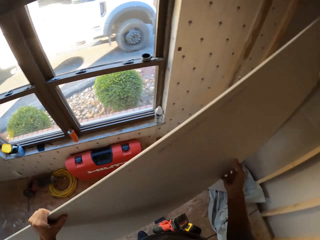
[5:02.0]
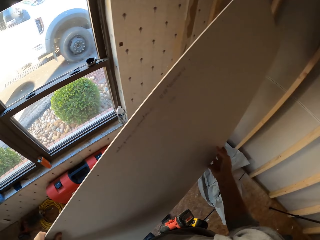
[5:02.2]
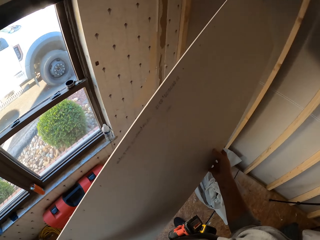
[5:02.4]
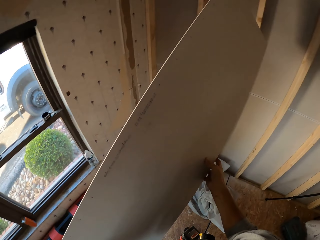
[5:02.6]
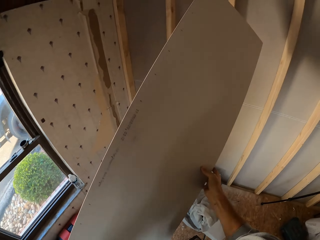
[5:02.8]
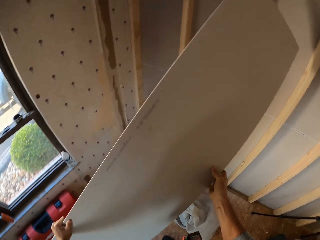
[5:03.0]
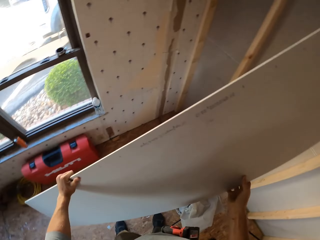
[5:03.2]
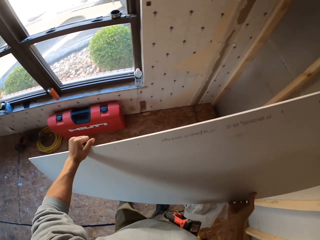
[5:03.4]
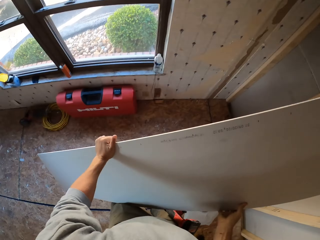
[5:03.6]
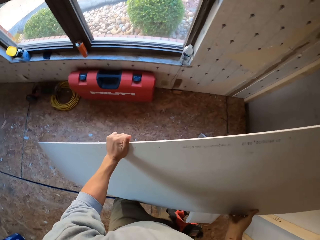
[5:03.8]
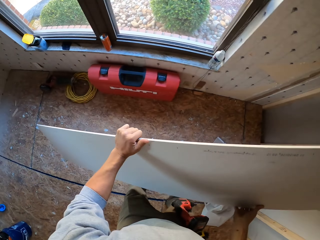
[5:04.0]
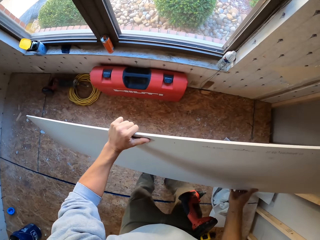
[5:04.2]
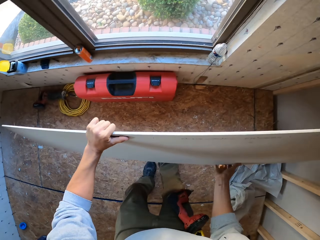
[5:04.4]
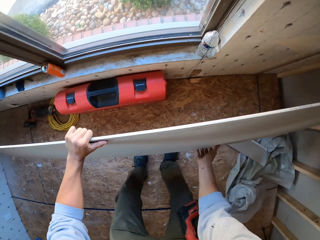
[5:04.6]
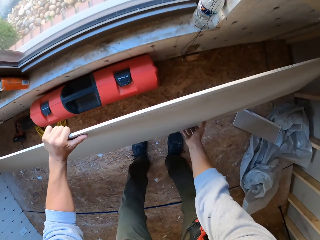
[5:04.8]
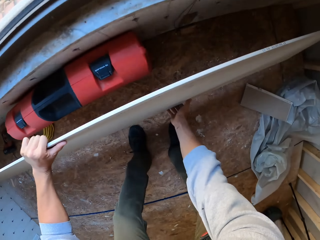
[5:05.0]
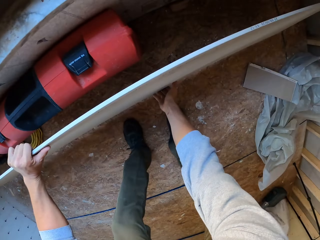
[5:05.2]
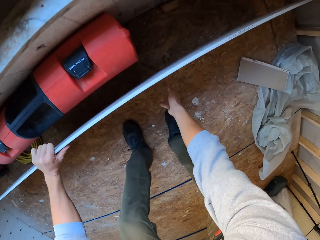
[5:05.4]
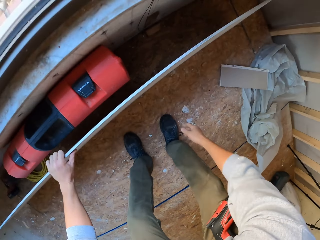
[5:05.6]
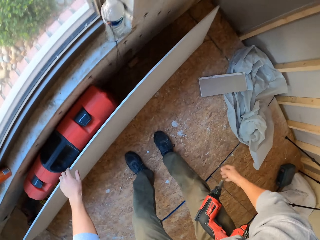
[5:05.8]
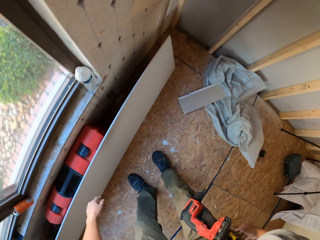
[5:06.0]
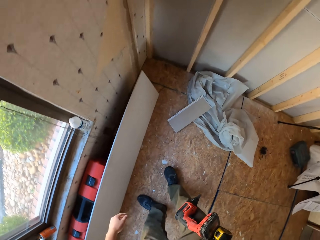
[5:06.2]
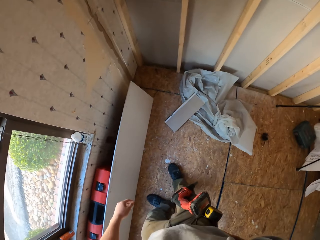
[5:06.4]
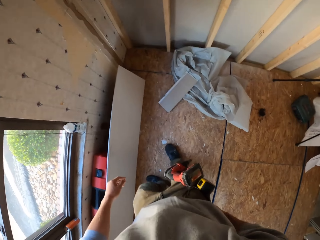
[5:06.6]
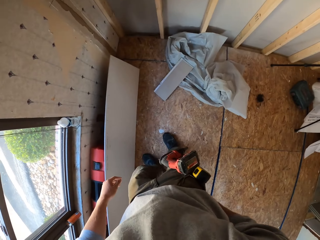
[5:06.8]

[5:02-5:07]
The camera wearer inspects the ceiling board. They turn to the side. They hold the board. They bend down. They put the board on the floor. They turn to the side.

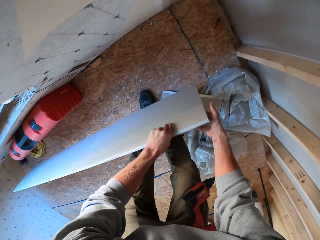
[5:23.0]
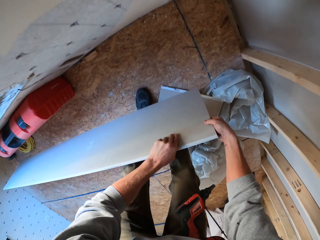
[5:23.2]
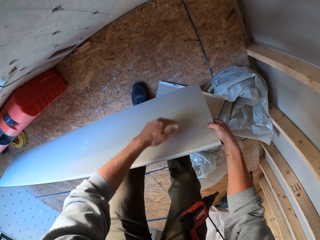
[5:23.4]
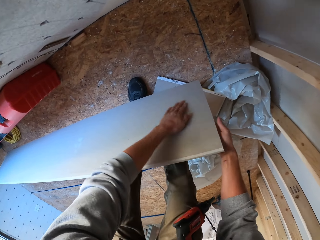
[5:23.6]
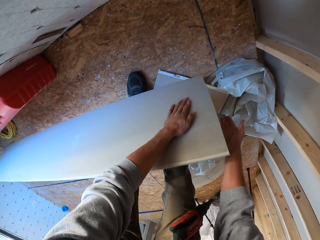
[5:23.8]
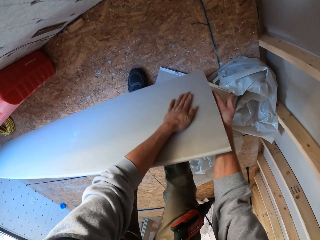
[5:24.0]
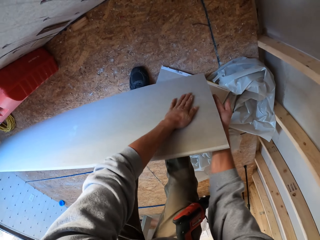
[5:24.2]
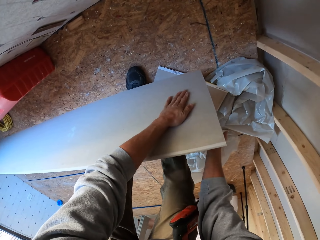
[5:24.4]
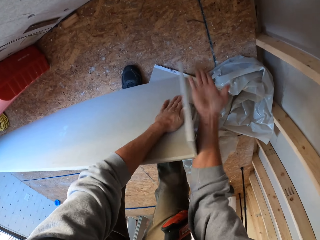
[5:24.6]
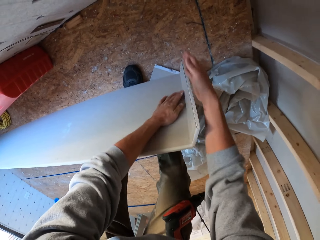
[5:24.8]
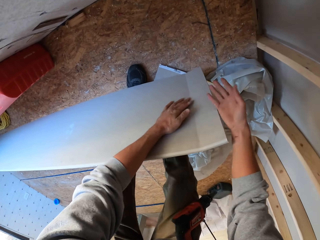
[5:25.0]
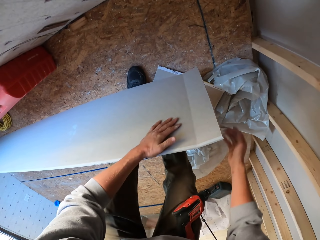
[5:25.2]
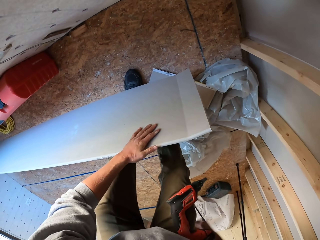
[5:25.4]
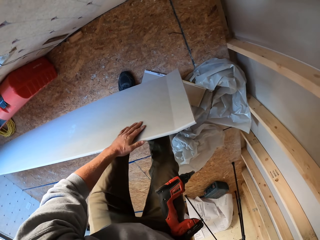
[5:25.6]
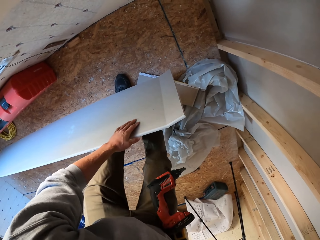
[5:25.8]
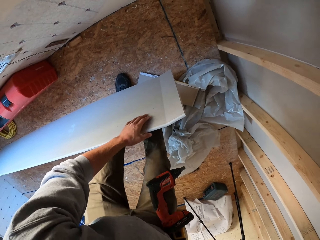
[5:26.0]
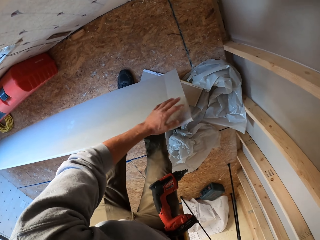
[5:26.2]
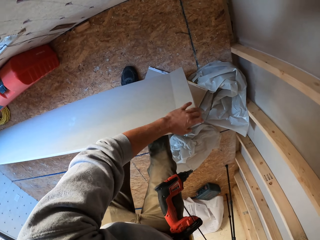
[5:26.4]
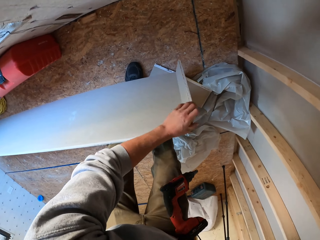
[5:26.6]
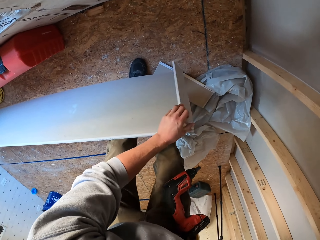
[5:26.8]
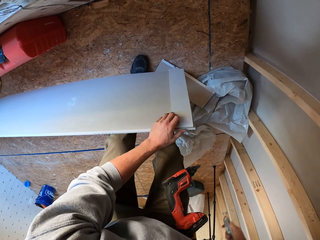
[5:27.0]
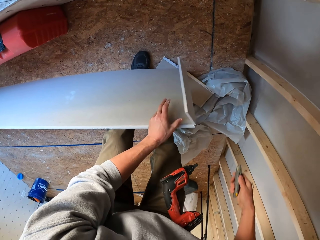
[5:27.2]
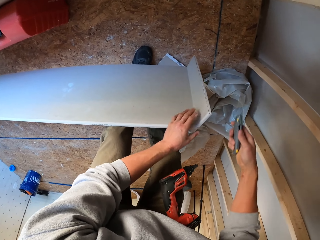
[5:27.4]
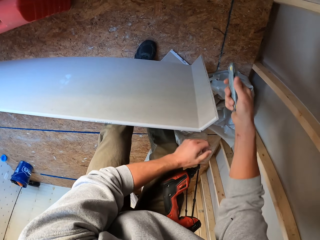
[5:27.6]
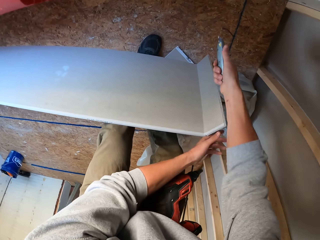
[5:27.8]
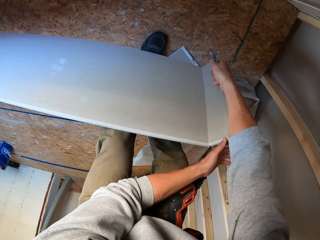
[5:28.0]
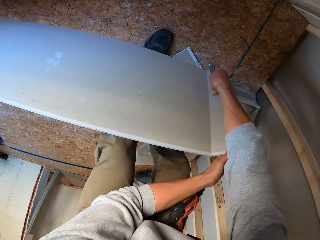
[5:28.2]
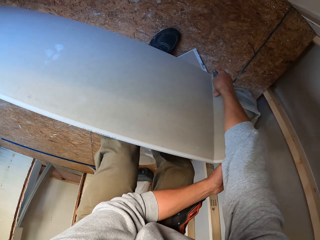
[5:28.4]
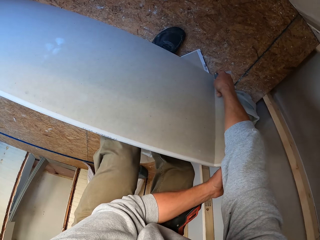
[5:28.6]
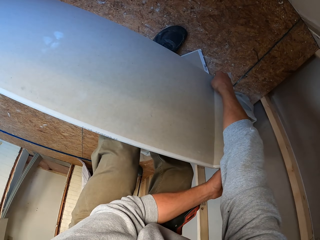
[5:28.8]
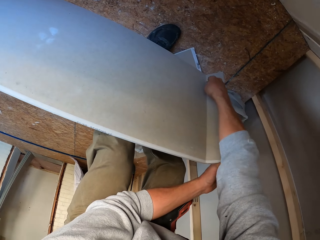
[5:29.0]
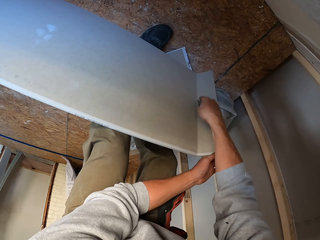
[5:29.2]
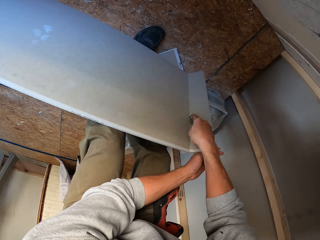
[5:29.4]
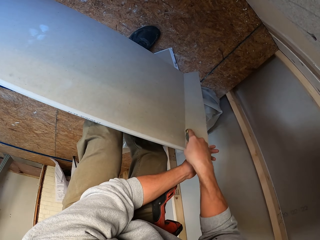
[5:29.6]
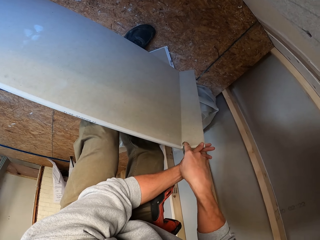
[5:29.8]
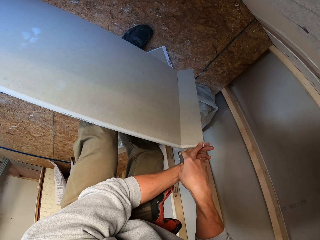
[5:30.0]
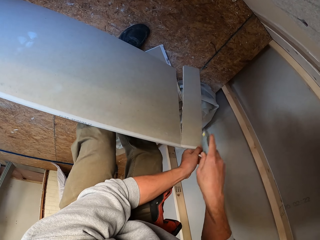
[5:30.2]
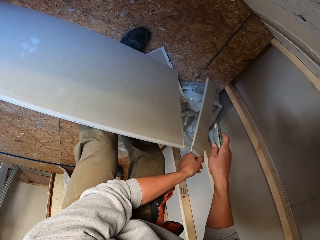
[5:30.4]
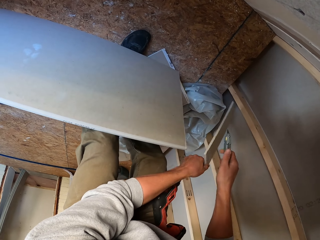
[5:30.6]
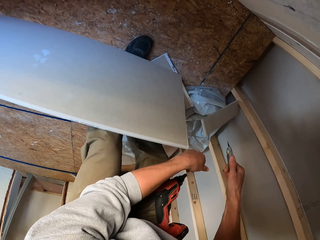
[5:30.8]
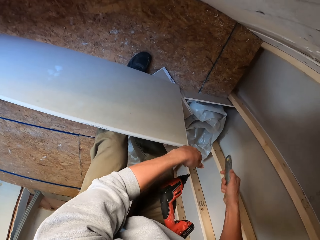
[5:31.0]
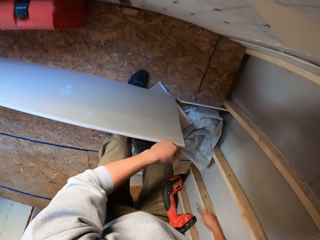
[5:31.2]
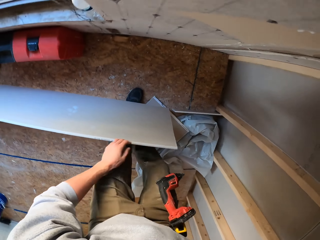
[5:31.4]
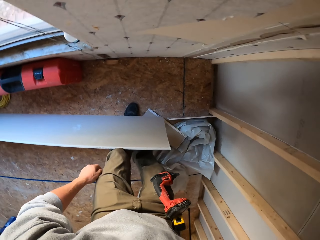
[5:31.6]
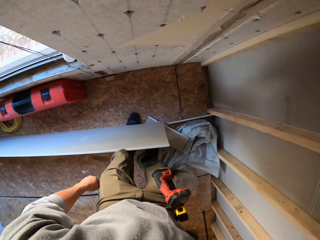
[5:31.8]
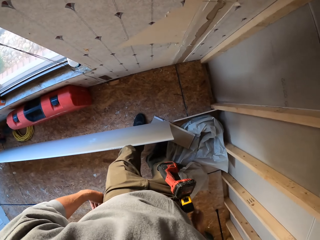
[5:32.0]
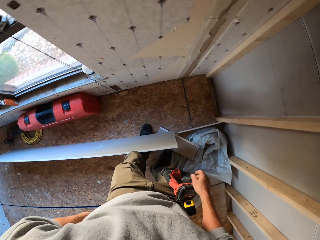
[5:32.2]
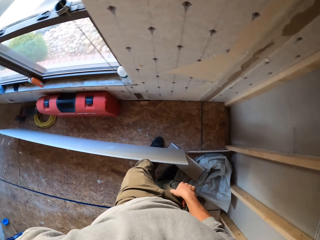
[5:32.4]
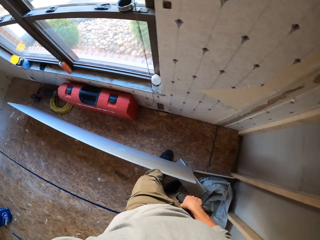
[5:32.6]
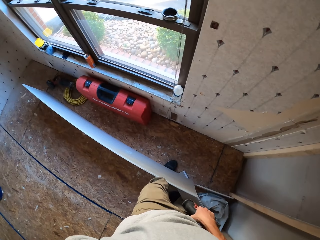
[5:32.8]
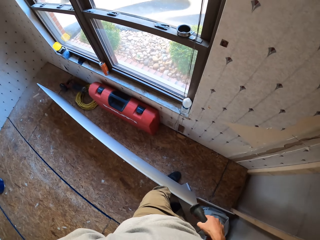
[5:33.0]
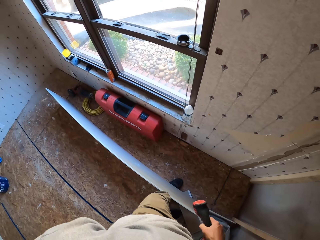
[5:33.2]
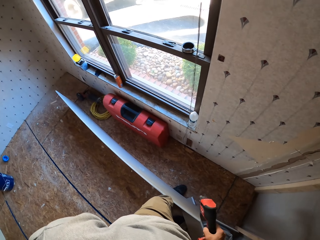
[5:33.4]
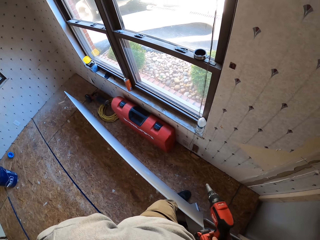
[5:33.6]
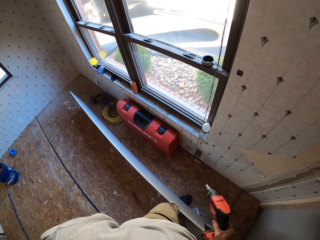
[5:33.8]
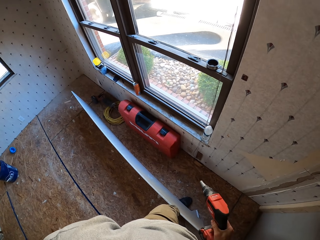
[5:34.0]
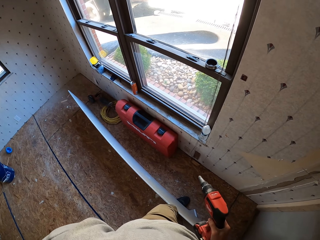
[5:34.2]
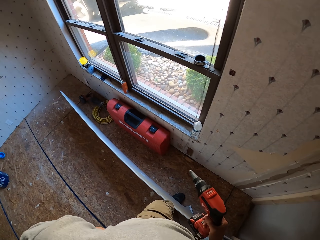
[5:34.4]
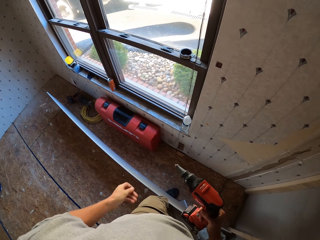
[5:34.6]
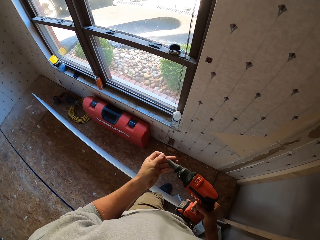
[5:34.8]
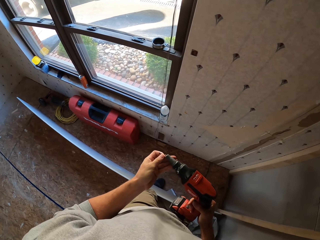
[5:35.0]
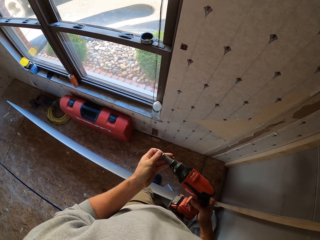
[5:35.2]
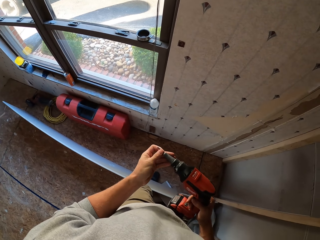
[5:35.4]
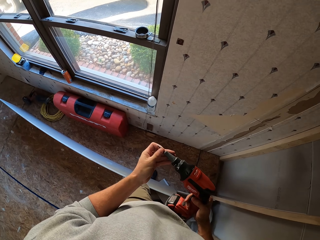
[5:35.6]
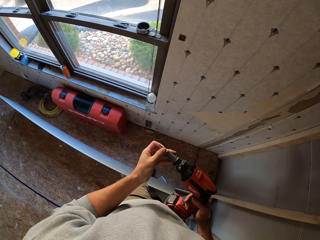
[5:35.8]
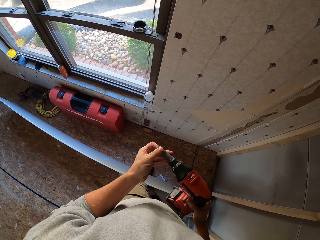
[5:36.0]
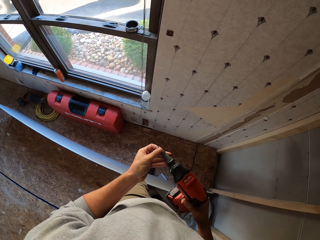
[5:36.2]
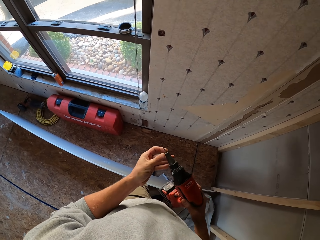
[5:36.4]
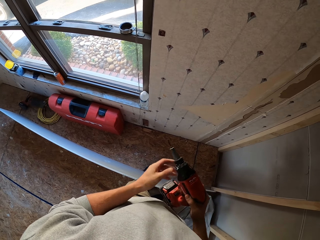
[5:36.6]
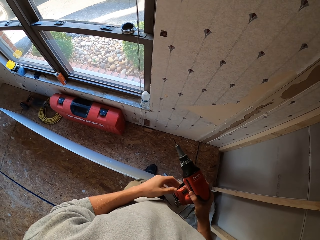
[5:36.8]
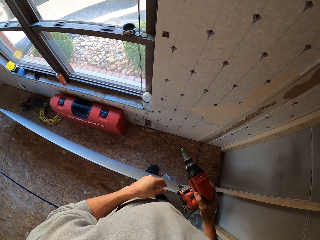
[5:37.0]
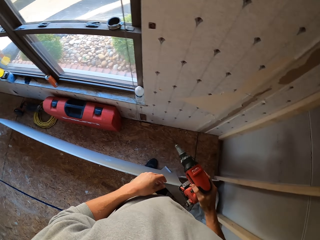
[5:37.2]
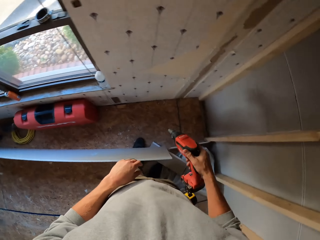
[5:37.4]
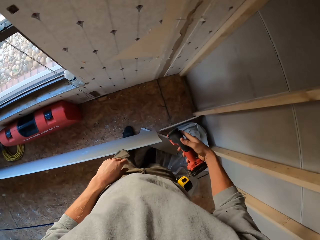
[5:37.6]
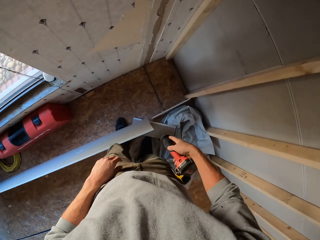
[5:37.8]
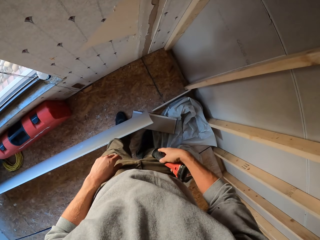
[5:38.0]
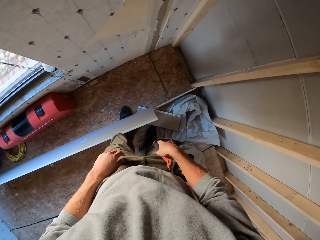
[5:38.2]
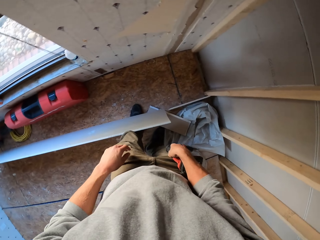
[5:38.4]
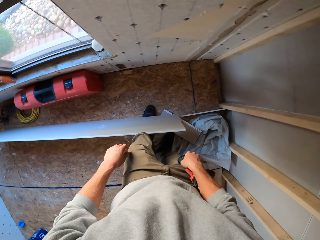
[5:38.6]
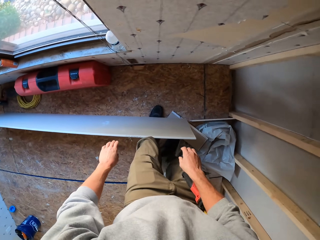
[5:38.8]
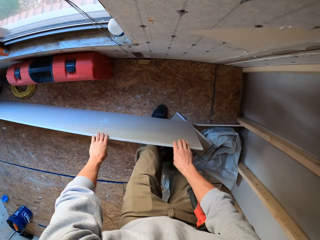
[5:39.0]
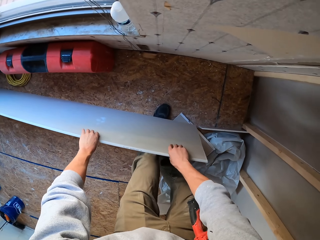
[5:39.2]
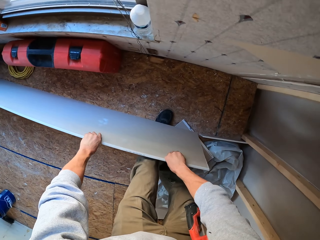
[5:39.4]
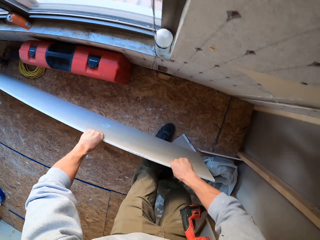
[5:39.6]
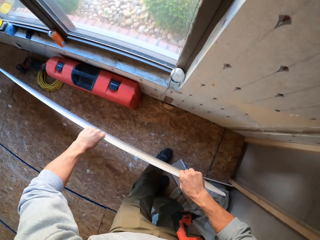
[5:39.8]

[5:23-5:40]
The camera wearer holds a board. They split the ceiling board. They hold the ceiling board. They hold a cutter. They cut the board with the cutter. They drop the board on the floor. They stare at the ceiling board. They turn around. They pick up an electric screwdriver. They hold a drill. They fix a tip drill bit or screw on the drill. They hang the electric screwdriver on the tool belt. They bend down and hold a board.
